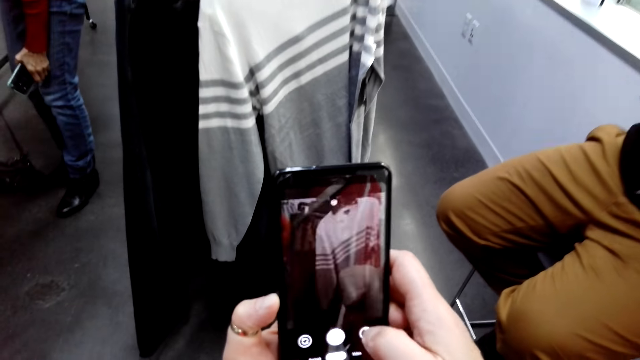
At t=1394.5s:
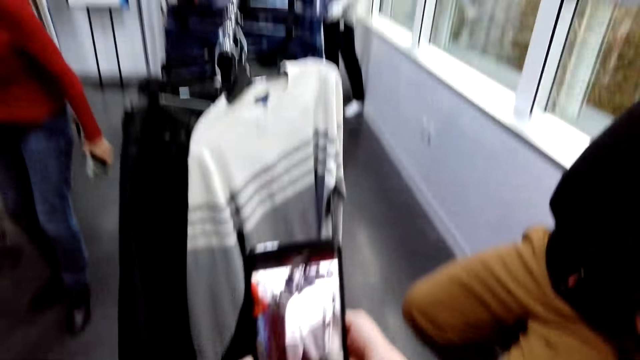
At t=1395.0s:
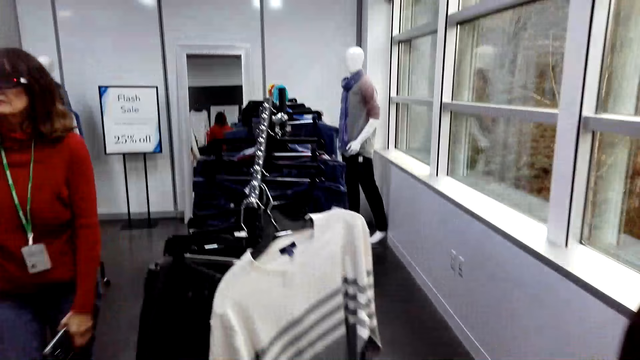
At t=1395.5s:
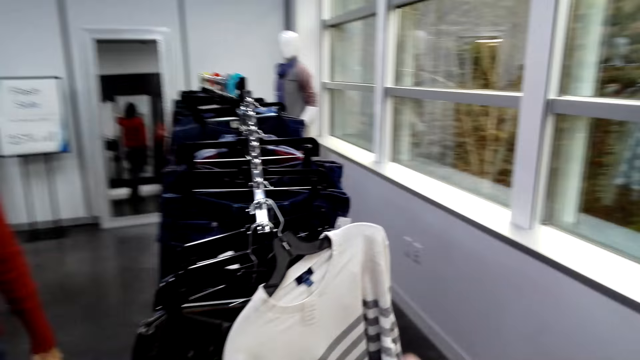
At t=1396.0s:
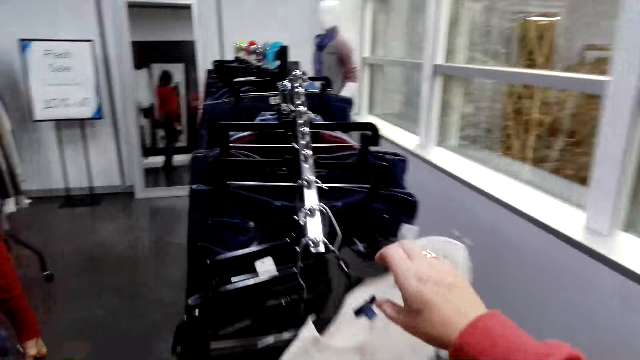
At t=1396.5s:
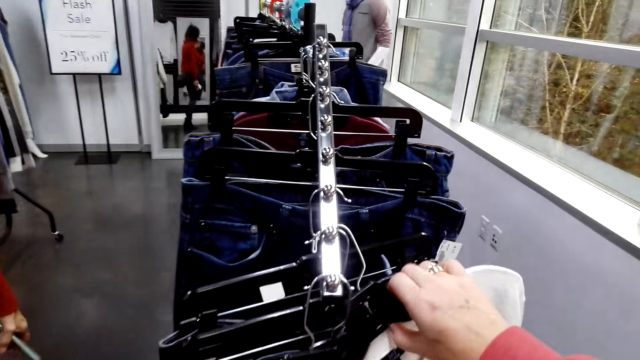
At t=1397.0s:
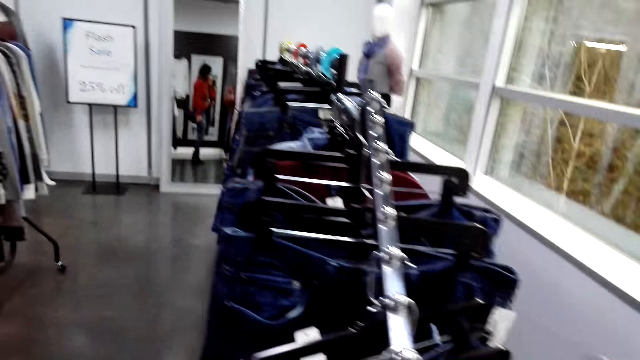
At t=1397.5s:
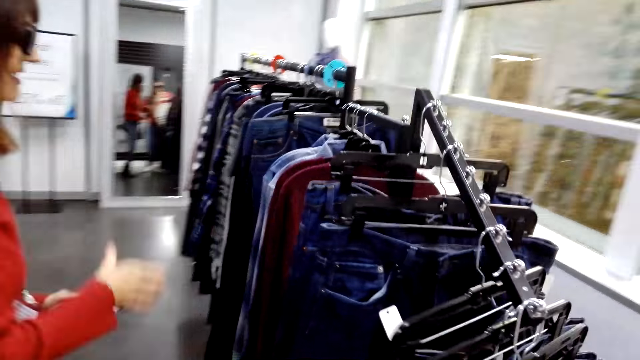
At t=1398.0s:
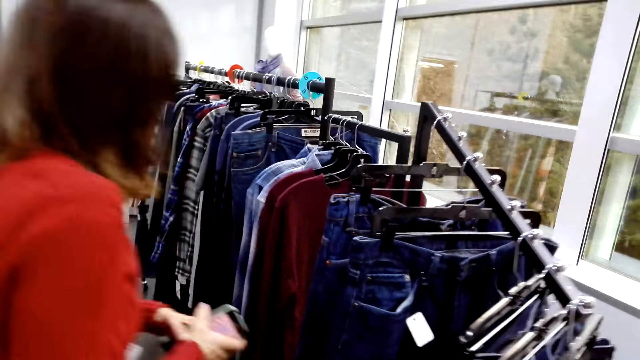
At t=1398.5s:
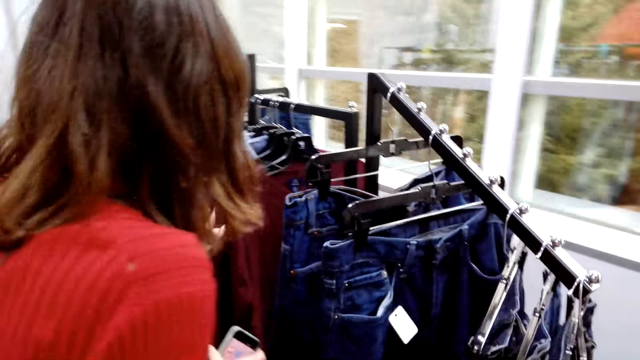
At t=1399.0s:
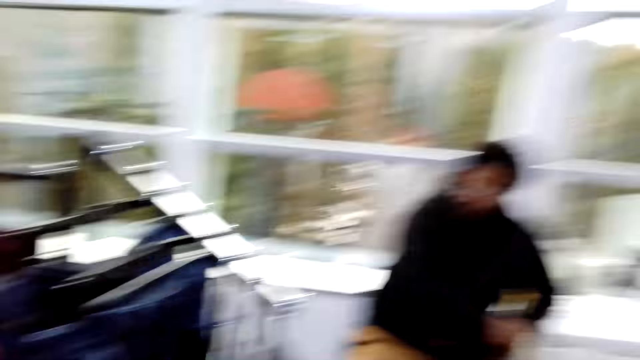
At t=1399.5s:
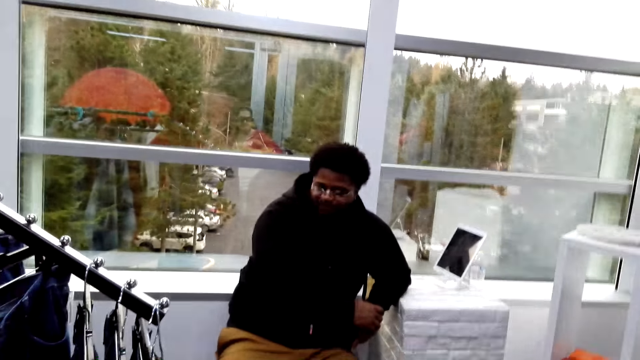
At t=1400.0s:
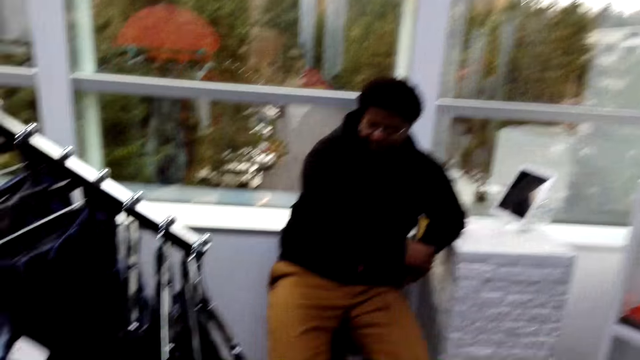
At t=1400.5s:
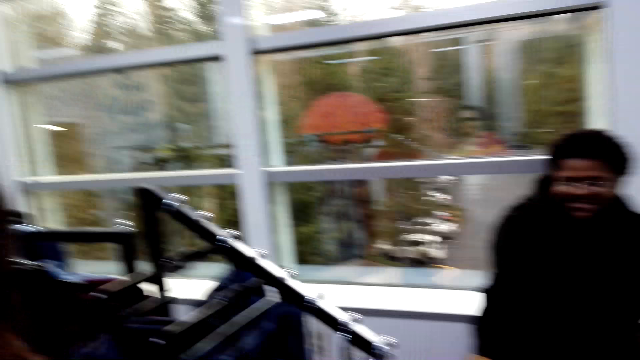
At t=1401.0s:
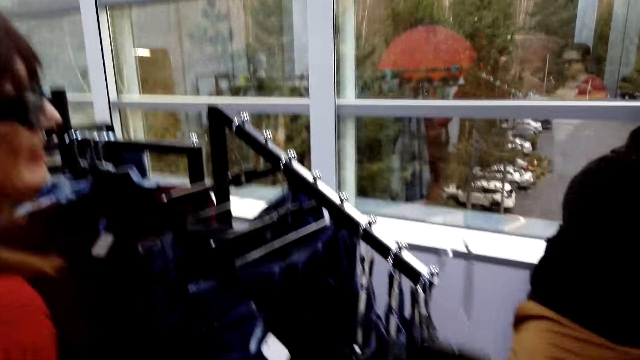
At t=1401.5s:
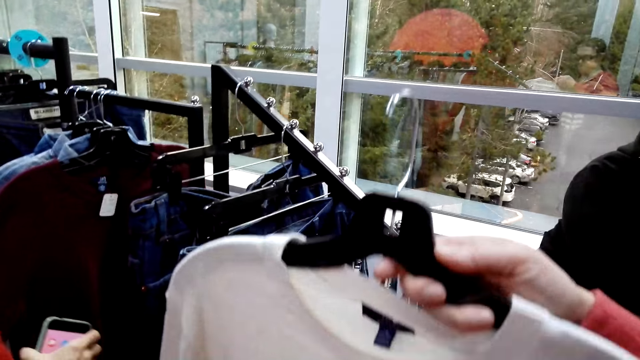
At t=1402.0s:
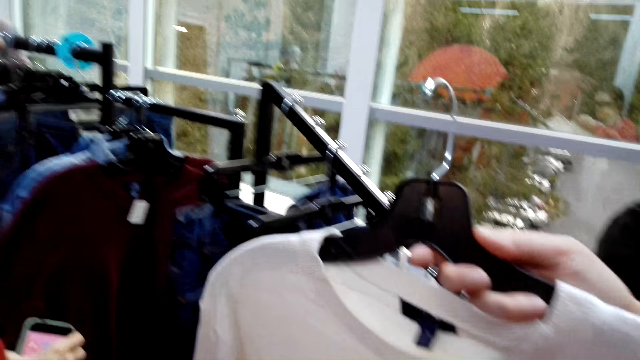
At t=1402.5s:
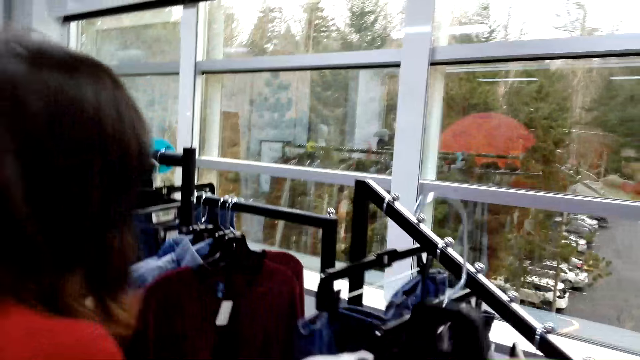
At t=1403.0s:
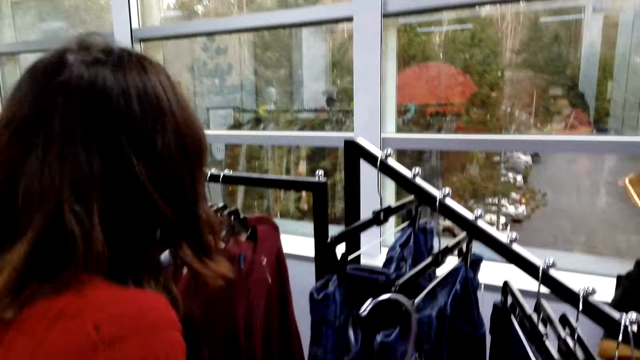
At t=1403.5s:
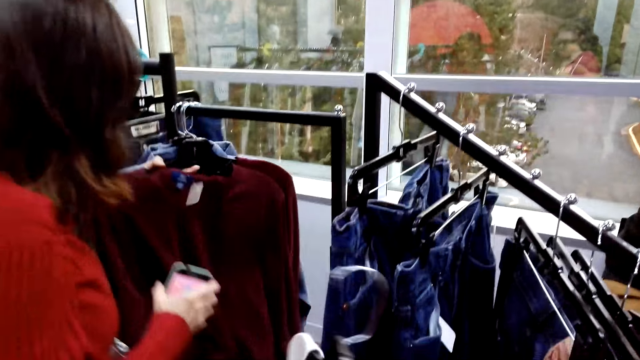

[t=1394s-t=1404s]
The camera wearer picks the cloth from the hanger with the right hand. They look around. They hold the cloth with the right hand.

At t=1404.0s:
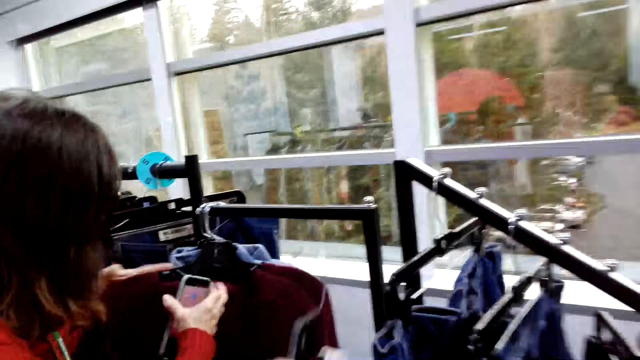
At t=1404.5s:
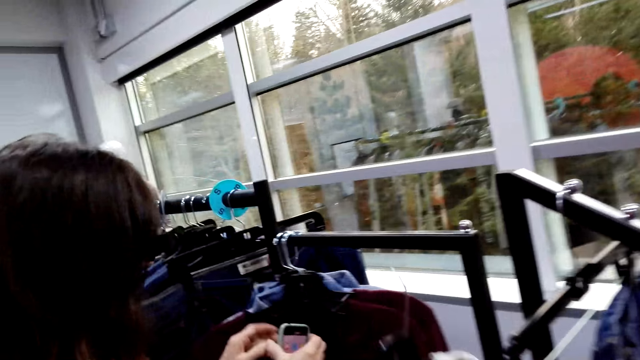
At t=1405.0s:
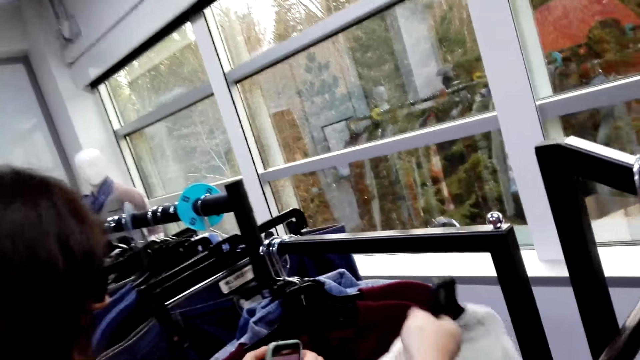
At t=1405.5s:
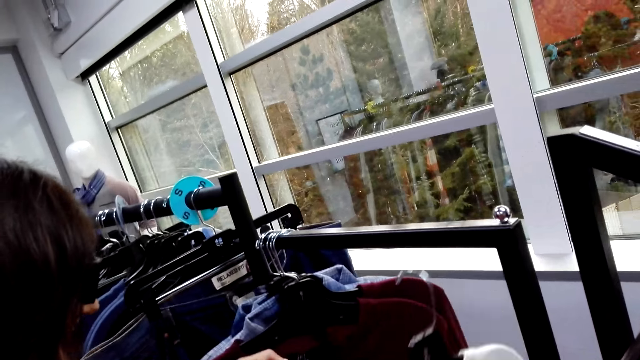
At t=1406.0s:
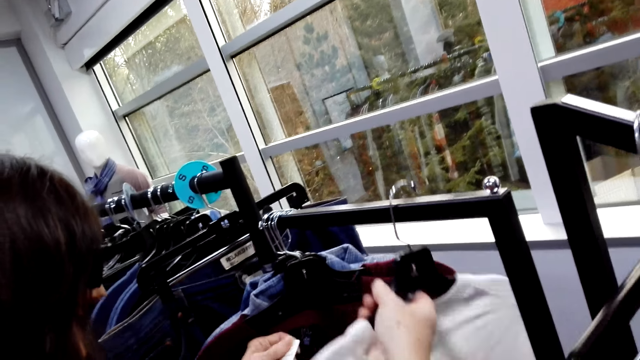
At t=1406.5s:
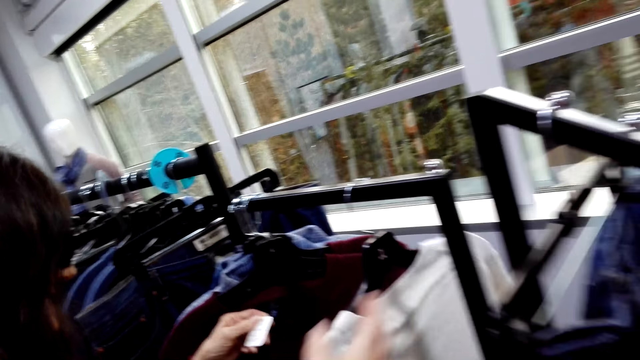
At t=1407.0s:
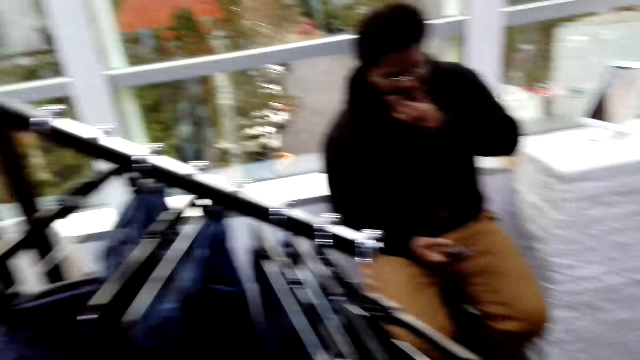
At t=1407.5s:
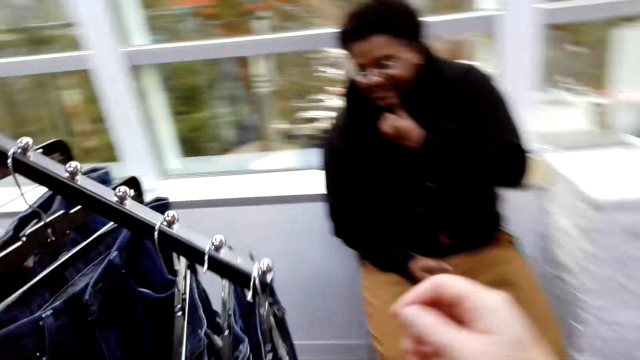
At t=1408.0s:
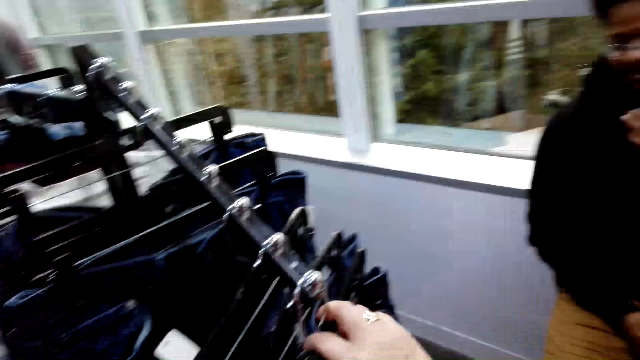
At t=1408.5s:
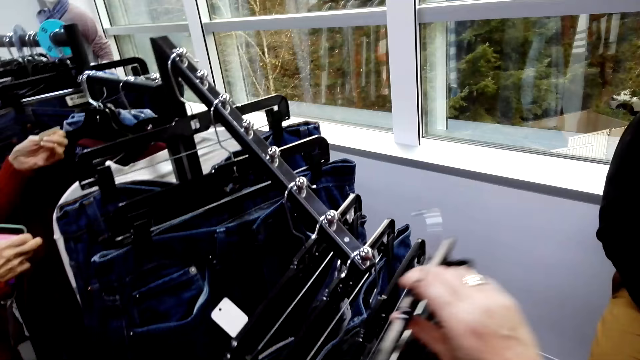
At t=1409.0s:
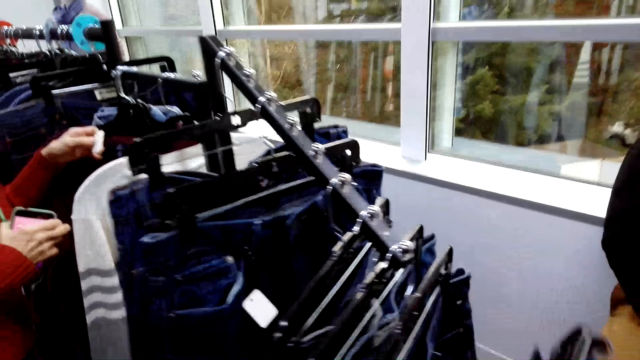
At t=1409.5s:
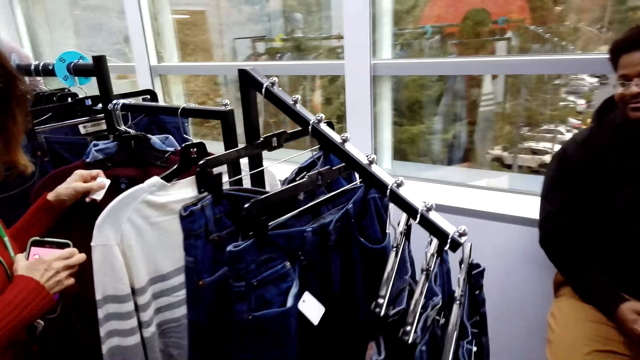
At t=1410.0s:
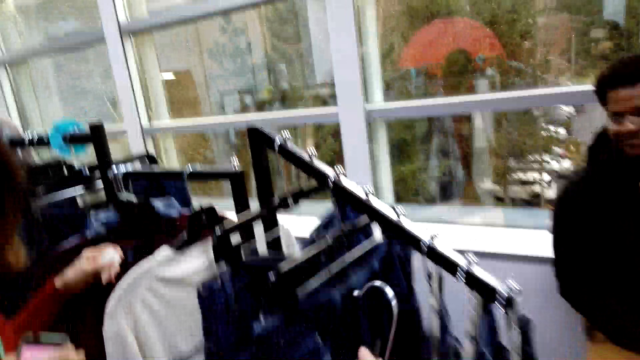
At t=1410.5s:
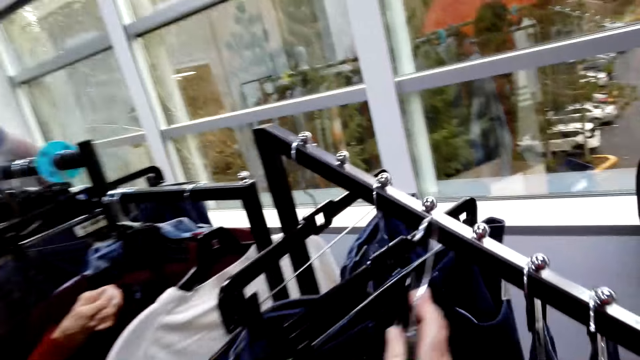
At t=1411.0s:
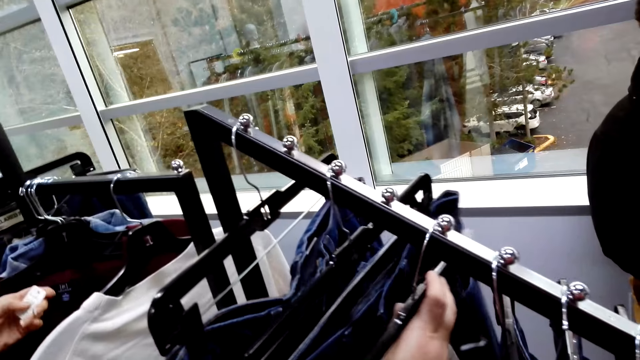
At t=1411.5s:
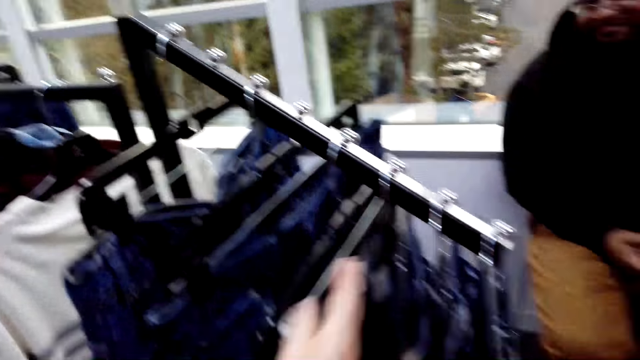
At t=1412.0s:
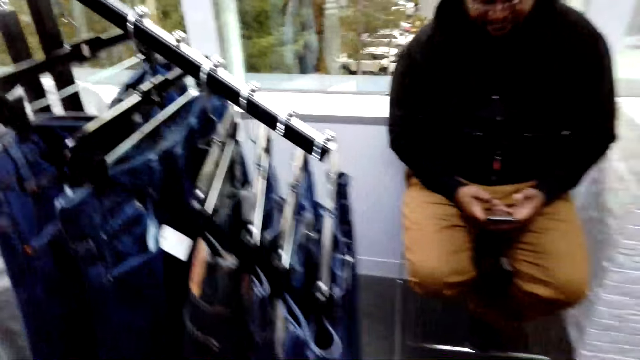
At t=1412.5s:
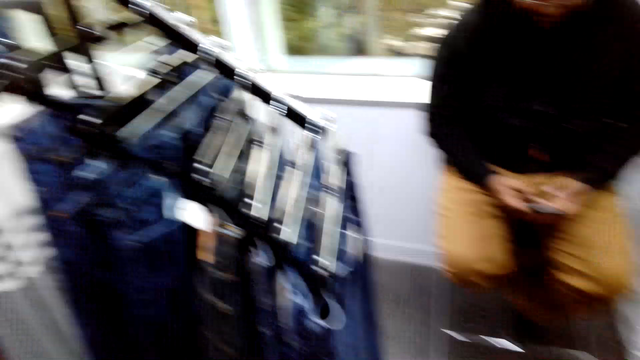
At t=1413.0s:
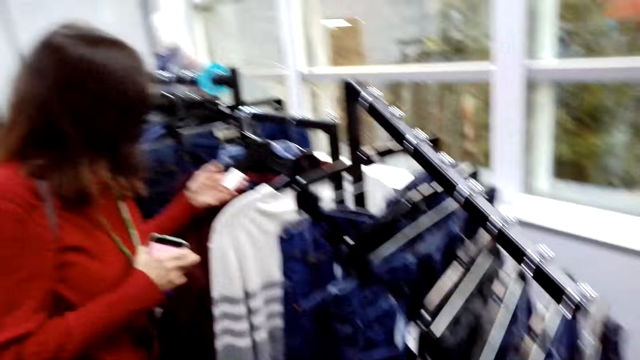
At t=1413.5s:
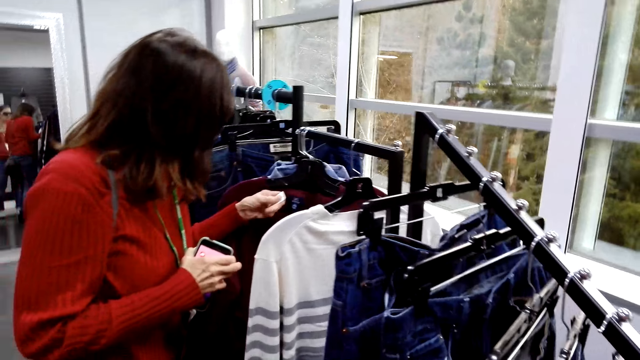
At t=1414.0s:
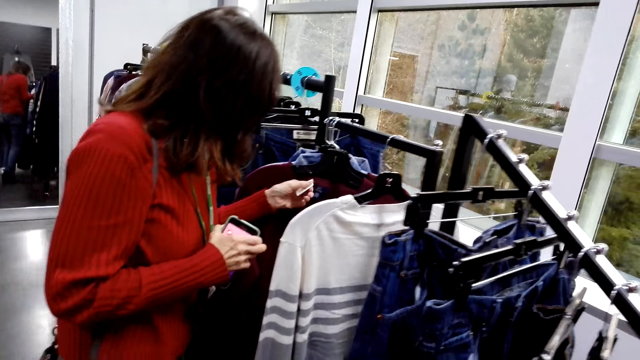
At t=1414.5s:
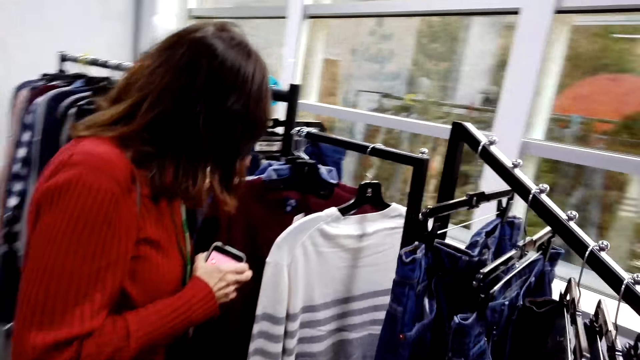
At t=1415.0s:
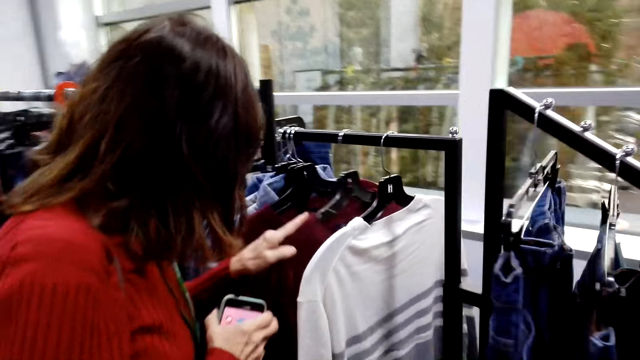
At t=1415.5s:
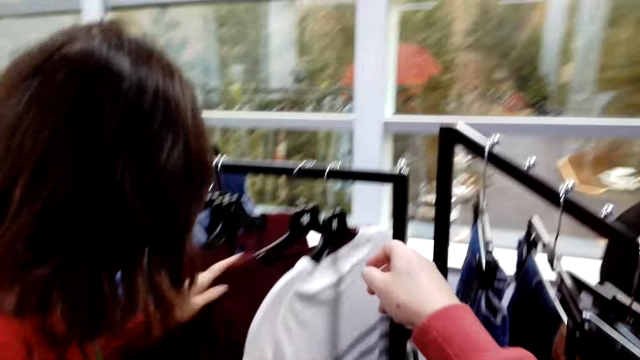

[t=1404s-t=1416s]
The camera wearer hangs the cloth on the handrail. They look around and pick the cloth from the hanger. A man picks the cloth from the handrail. The camera wearer hangs the cloth on the handrail. A woman checks the cloth on the hanger.
